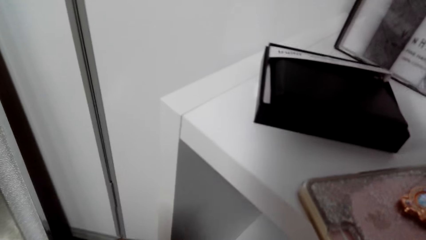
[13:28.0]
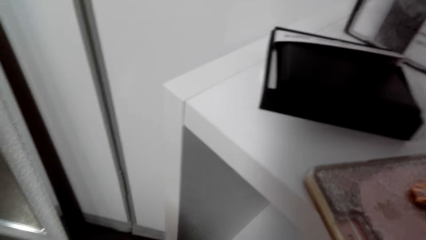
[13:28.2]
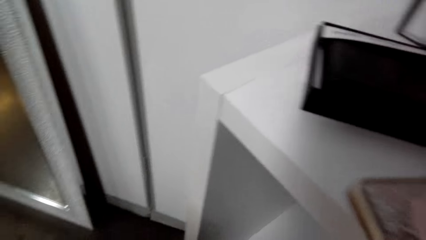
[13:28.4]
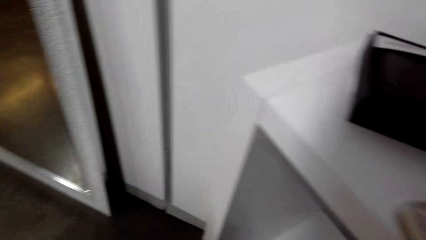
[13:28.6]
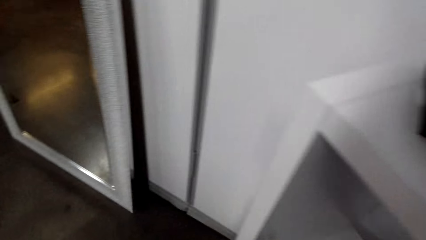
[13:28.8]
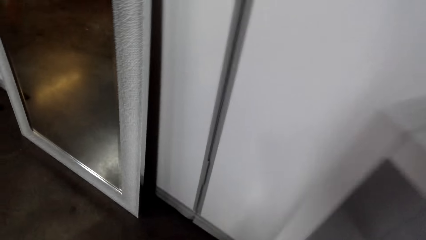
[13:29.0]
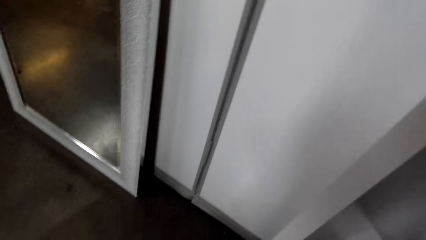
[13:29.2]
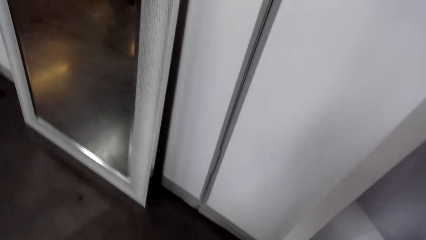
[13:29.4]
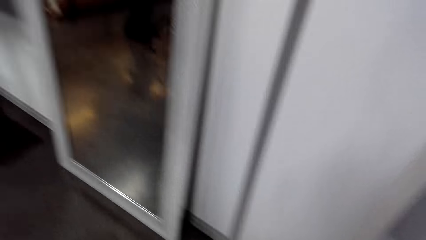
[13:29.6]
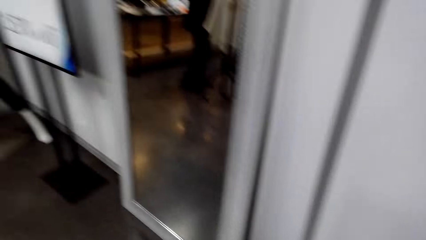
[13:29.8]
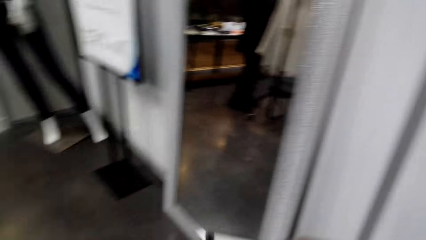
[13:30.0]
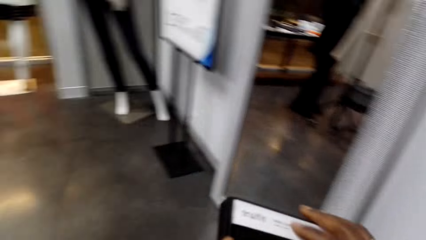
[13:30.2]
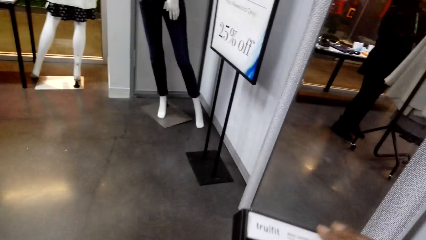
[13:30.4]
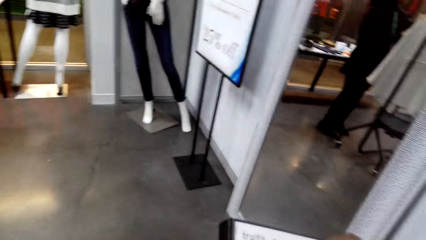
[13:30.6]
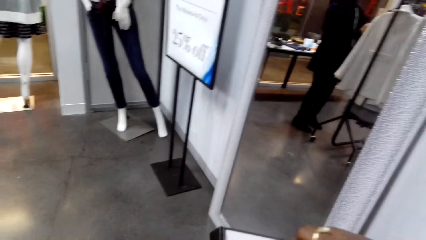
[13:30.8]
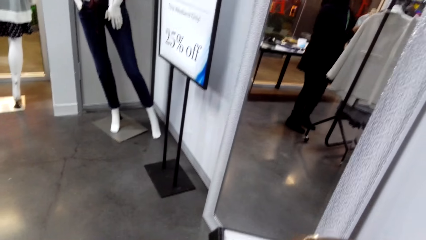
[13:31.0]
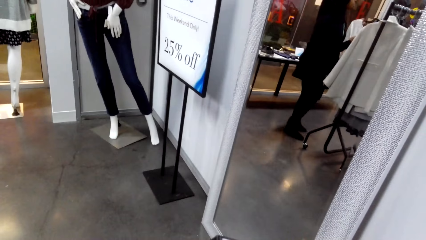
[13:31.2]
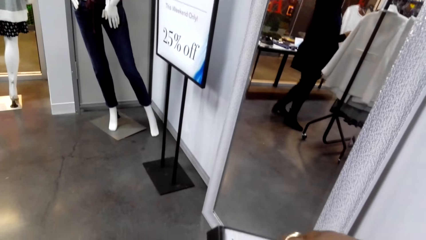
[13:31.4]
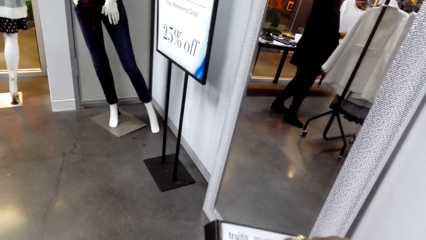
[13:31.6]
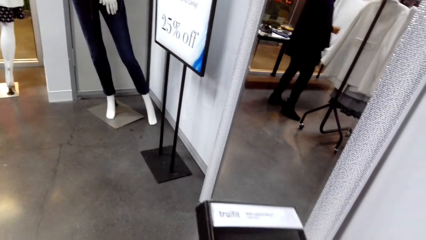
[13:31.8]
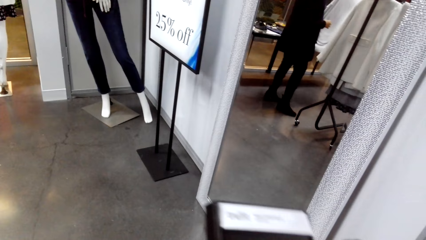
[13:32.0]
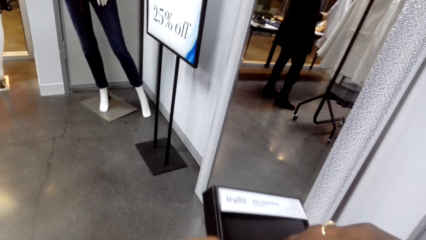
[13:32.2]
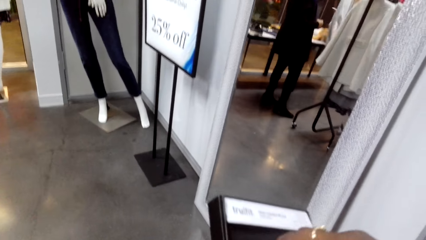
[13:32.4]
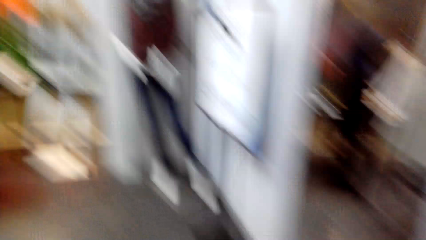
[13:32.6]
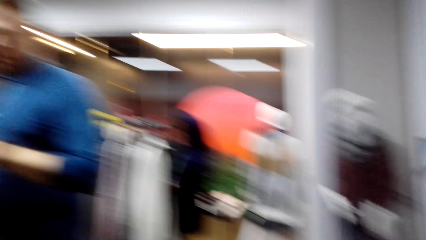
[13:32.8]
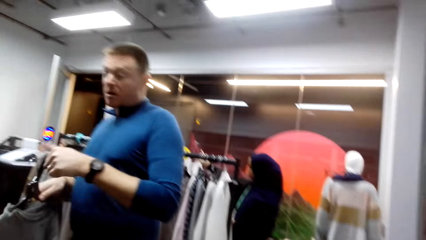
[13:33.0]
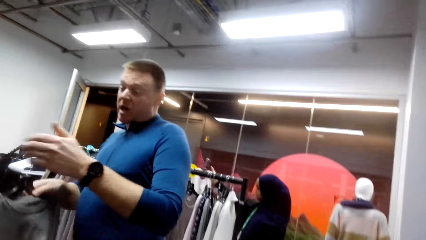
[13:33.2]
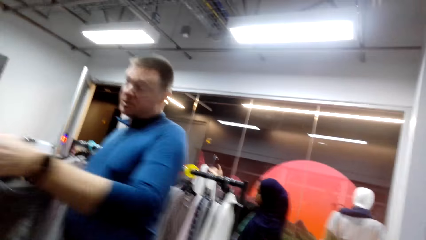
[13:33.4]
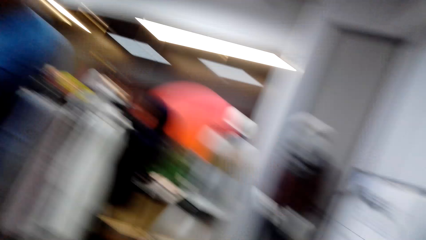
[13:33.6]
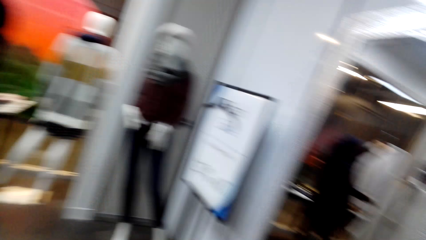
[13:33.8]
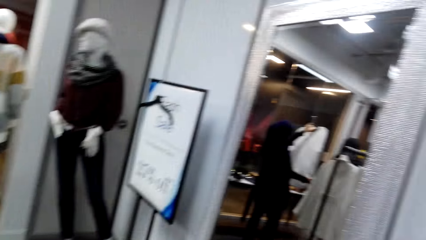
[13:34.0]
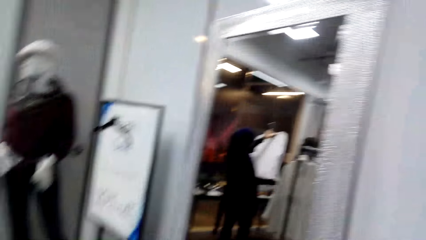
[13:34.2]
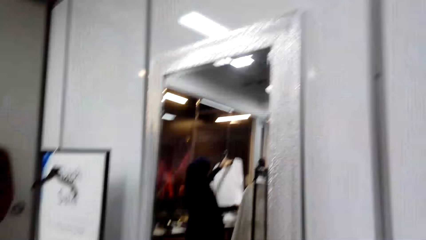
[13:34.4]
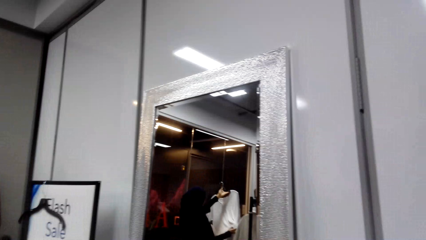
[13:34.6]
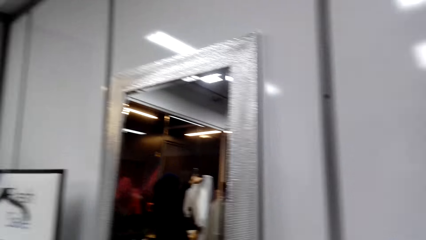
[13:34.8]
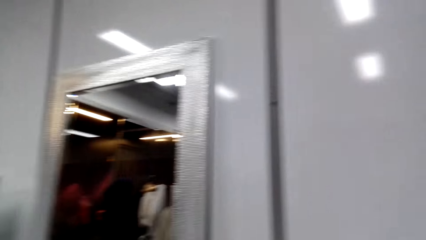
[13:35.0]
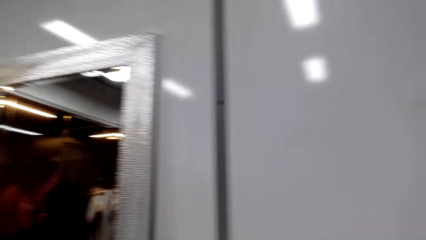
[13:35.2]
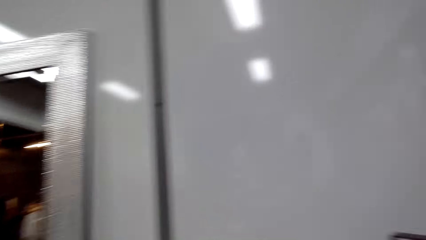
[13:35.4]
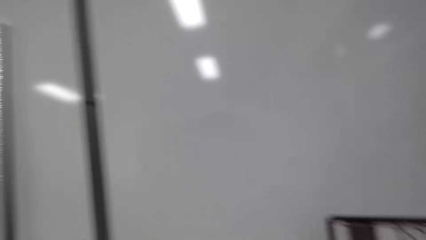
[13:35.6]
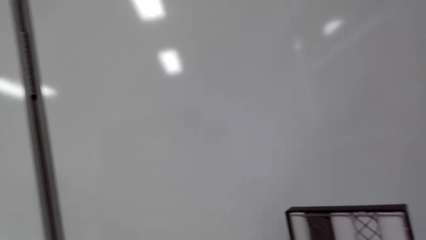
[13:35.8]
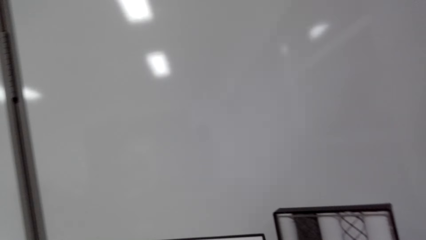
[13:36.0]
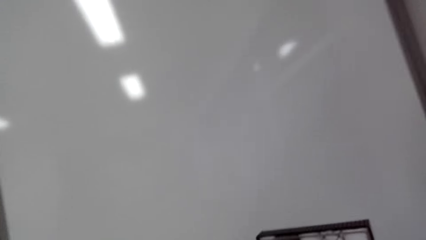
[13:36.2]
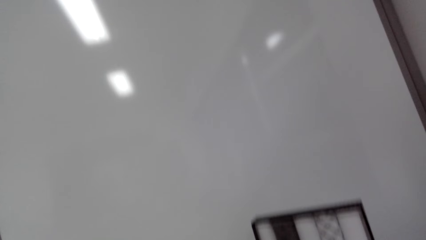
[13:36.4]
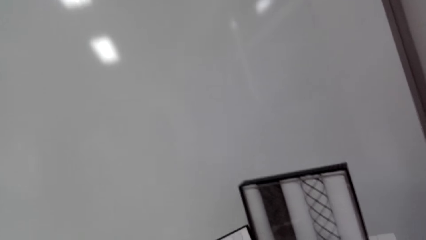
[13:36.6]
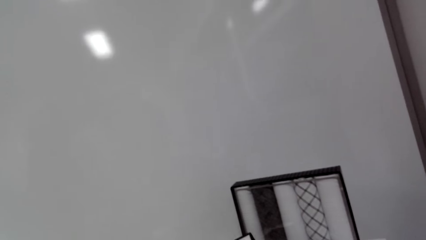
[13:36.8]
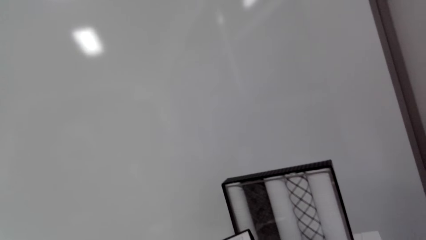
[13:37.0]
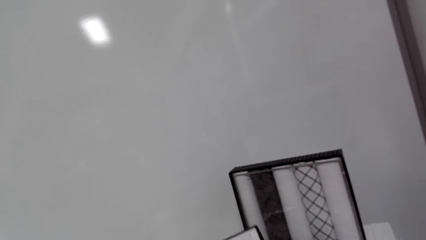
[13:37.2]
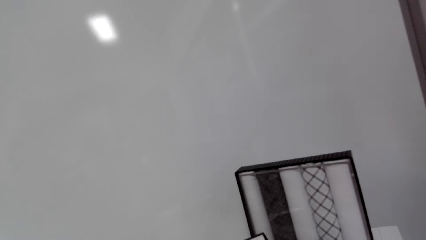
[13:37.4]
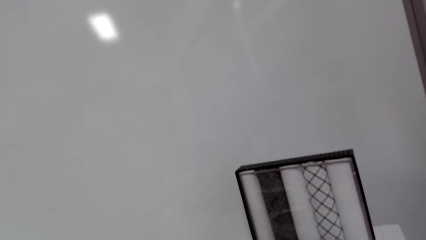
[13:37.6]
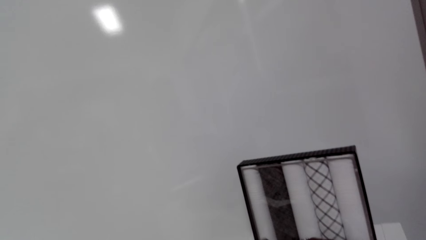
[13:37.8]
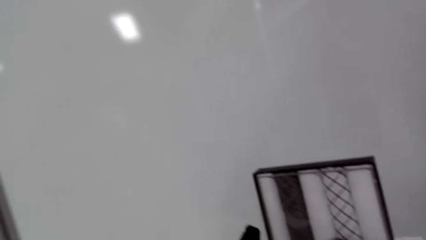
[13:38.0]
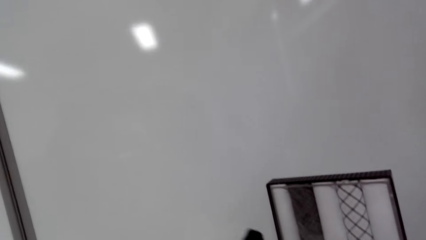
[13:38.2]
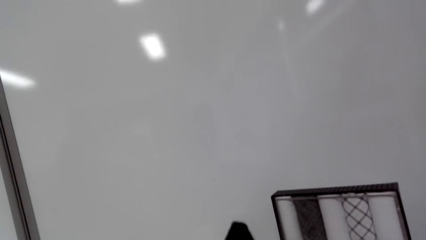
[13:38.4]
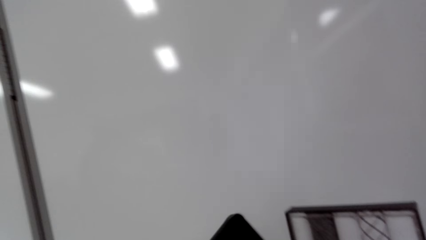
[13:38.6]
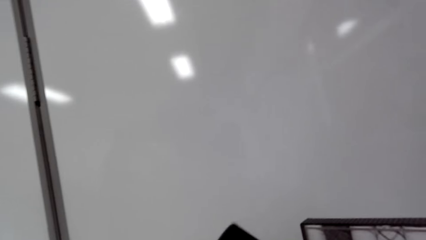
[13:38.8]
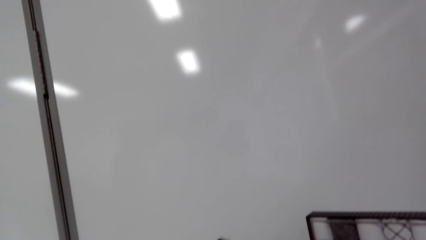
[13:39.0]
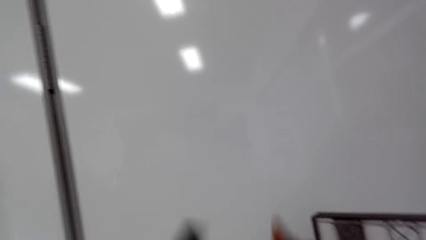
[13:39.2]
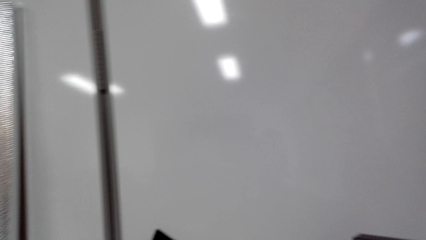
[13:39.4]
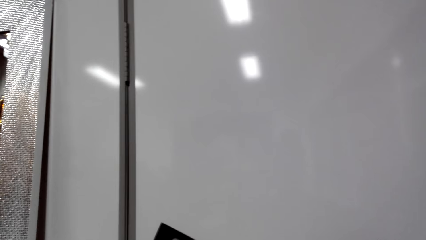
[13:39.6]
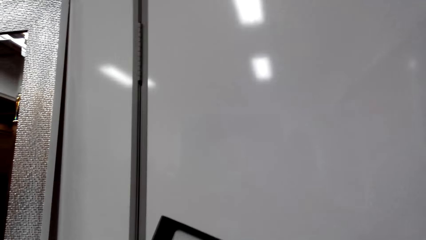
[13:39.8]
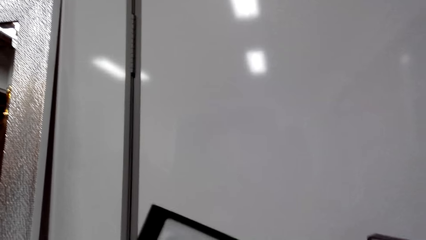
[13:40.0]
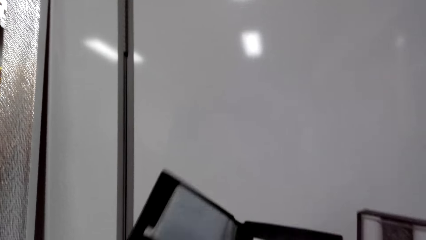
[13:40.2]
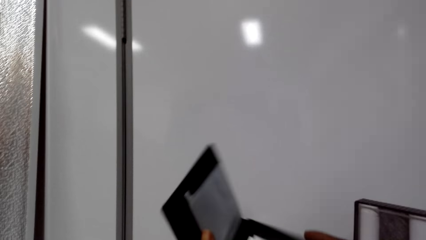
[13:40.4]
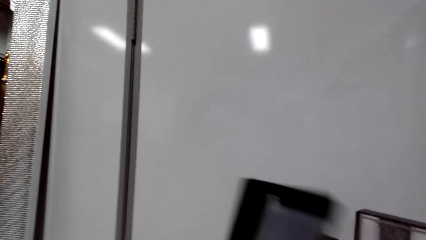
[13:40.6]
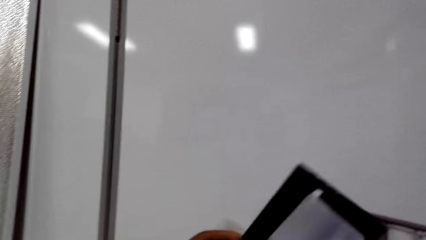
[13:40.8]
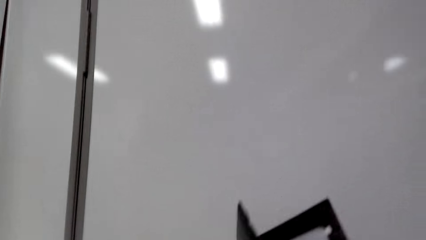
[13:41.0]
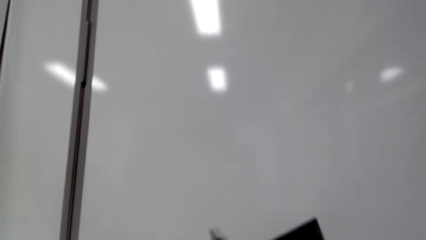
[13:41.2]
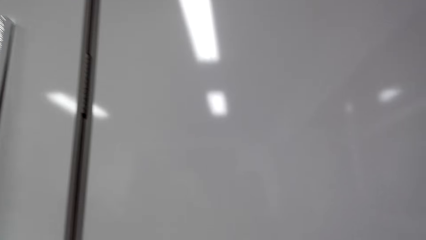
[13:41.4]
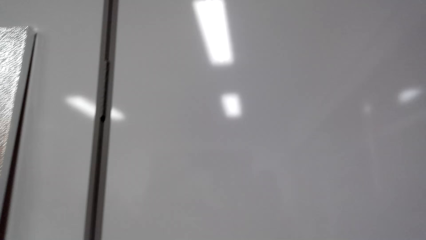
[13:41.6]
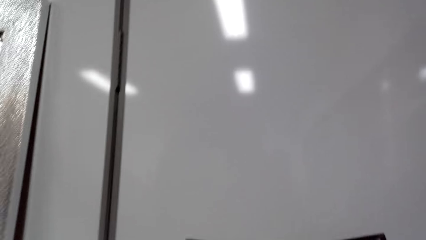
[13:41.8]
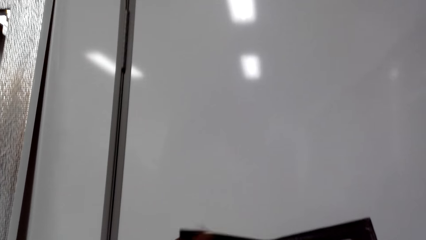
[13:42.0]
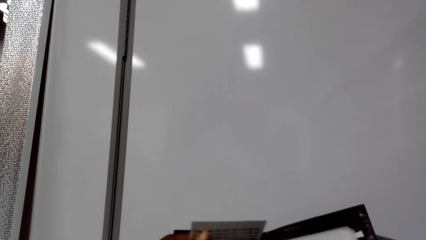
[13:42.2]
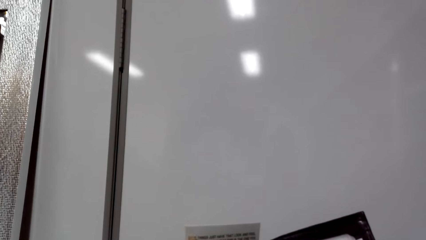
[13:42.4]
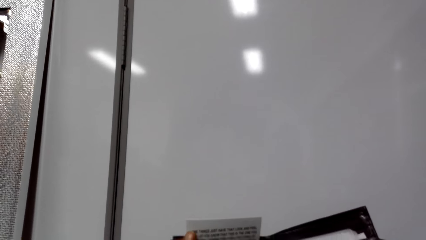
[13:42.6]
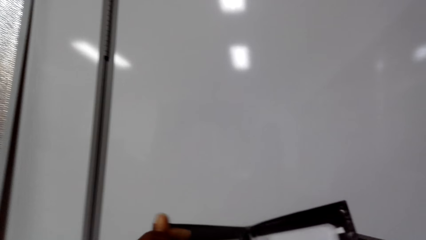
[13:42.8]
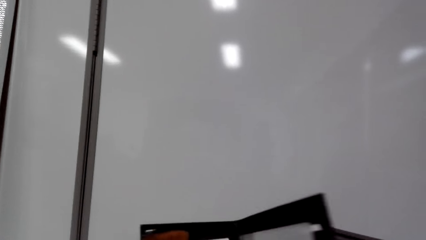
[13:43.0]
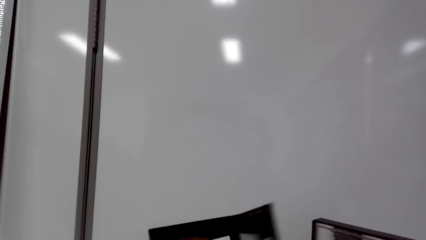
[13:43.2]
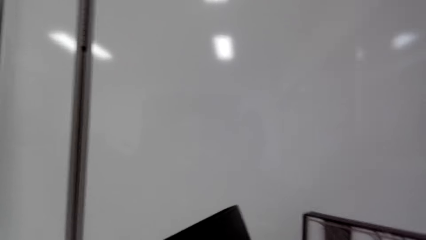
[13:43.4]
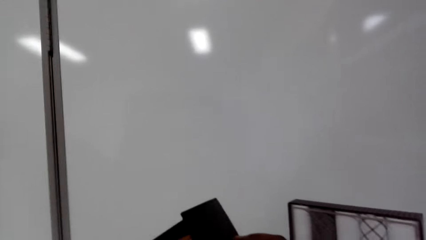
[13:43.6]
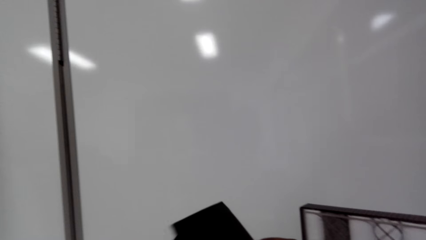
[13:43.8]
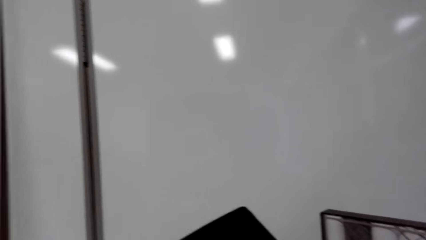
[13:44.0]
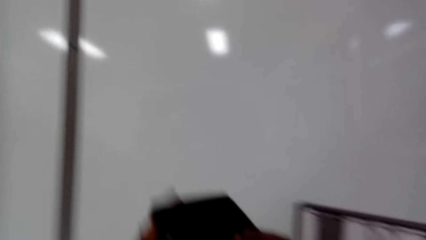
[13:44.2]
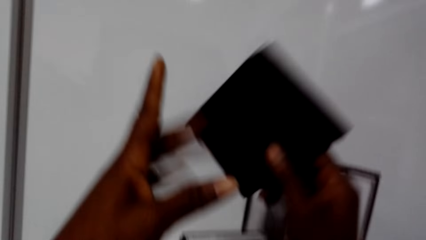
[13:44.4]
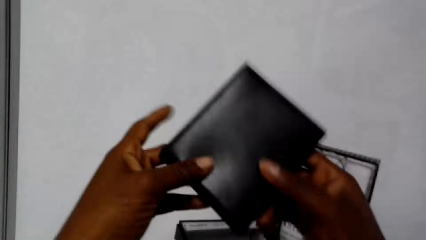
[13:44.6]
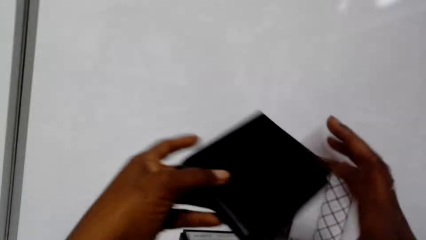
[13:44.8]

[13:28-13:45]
The camera wearer checks the wallet from the shelf. A lady touches the clothes. A person talks with the camera wearer.
